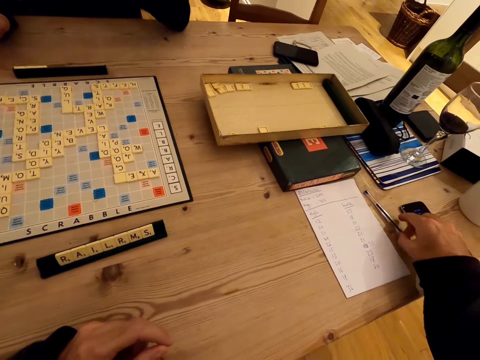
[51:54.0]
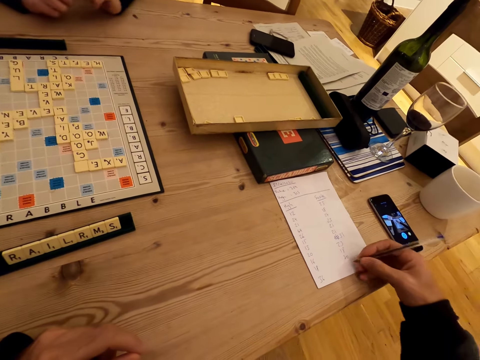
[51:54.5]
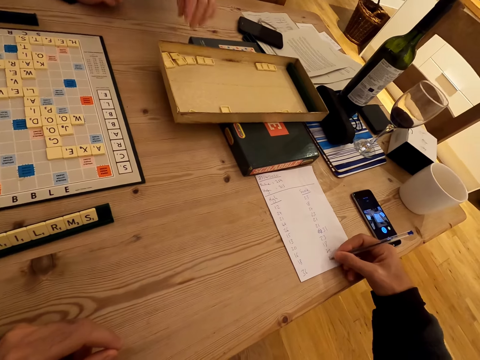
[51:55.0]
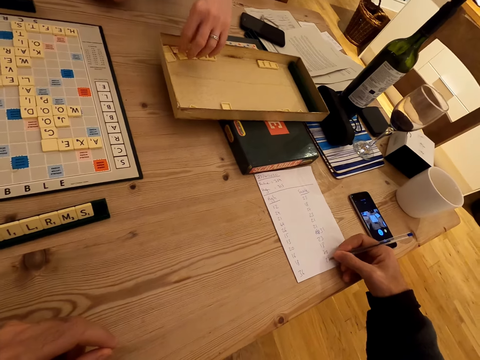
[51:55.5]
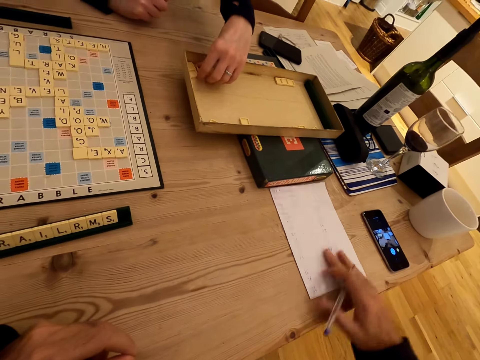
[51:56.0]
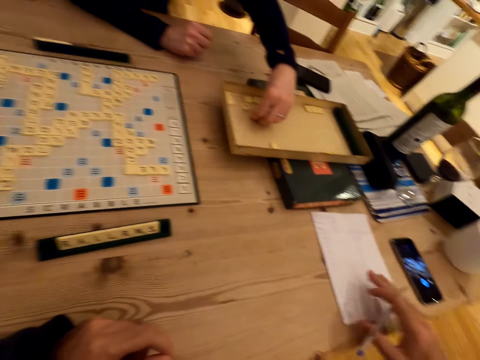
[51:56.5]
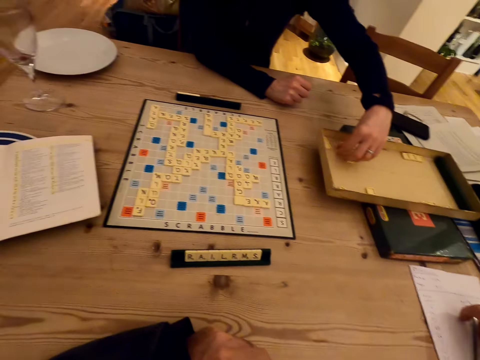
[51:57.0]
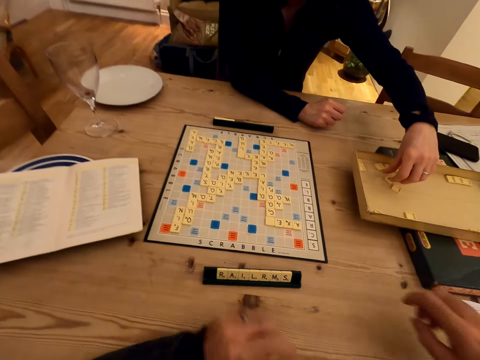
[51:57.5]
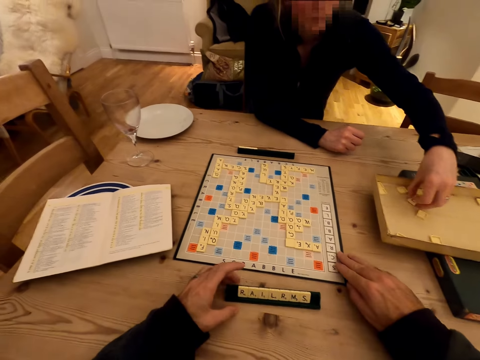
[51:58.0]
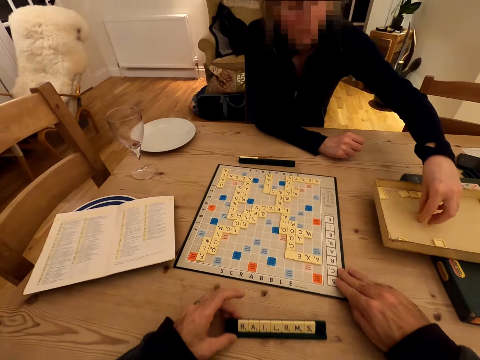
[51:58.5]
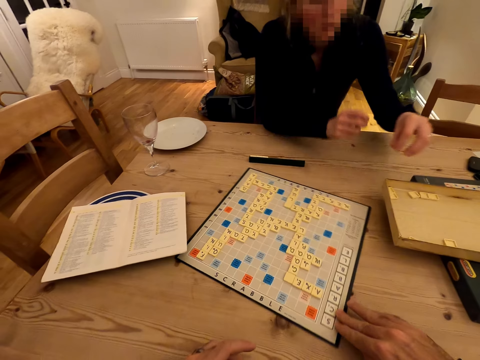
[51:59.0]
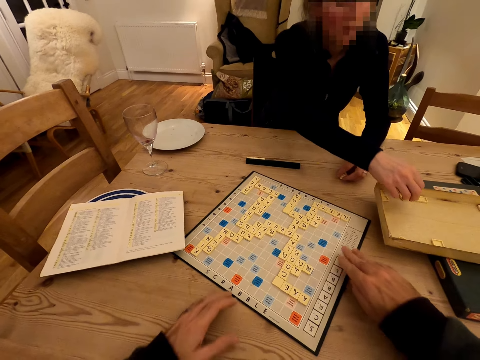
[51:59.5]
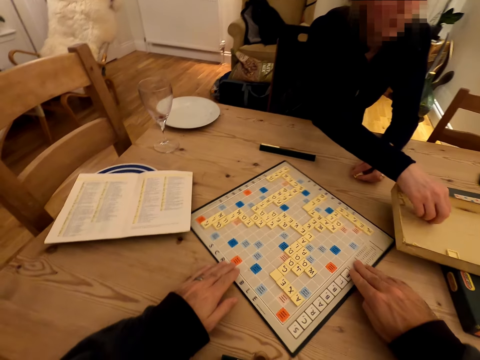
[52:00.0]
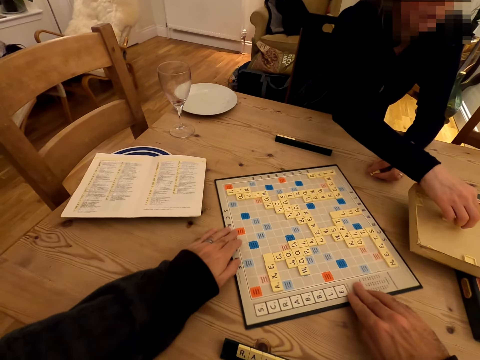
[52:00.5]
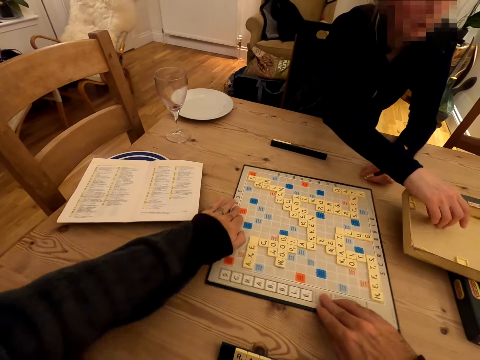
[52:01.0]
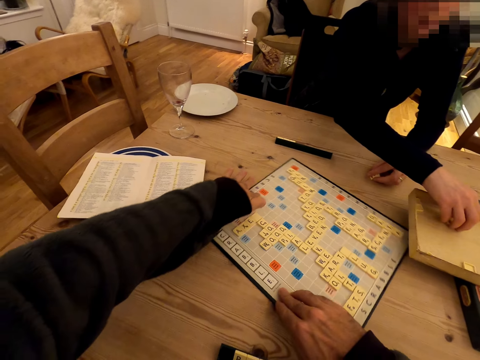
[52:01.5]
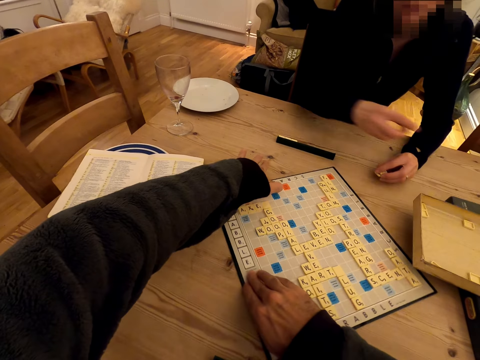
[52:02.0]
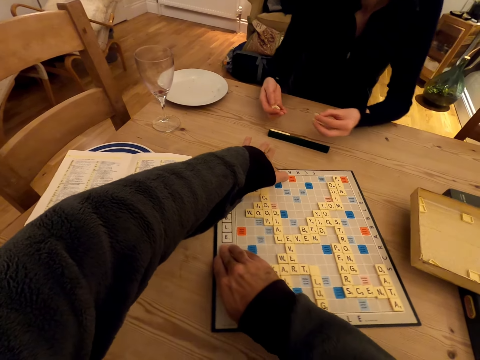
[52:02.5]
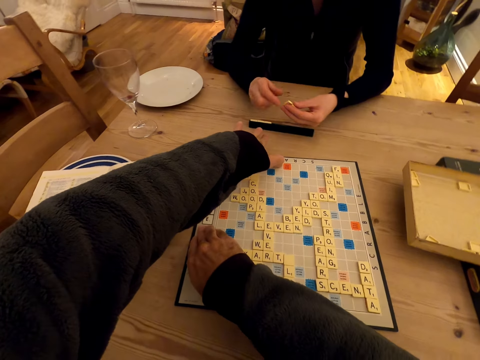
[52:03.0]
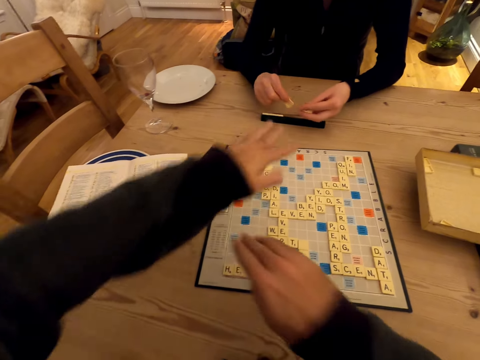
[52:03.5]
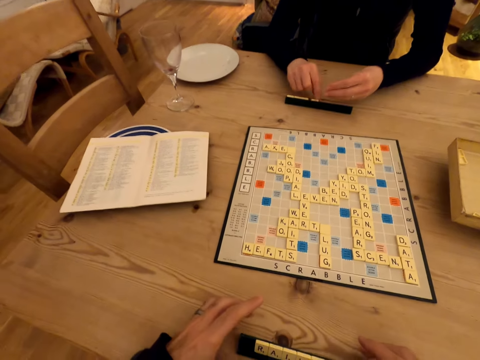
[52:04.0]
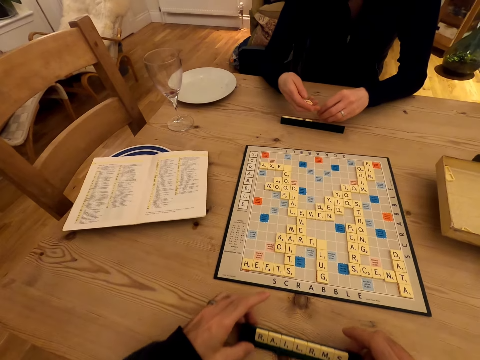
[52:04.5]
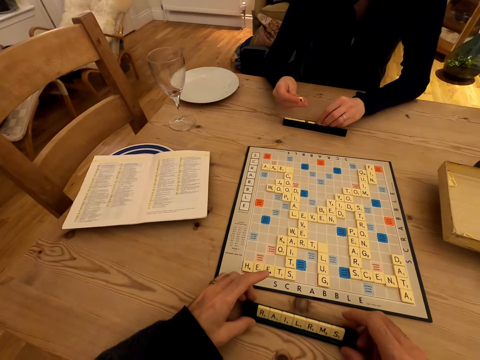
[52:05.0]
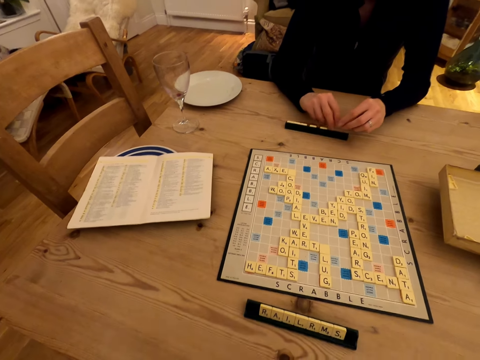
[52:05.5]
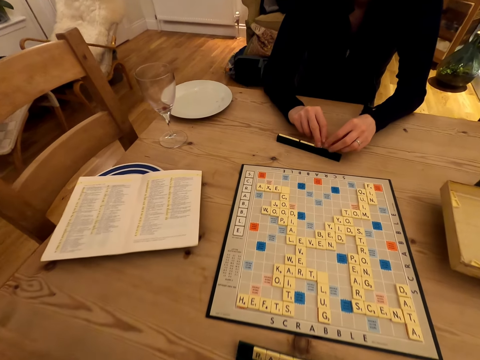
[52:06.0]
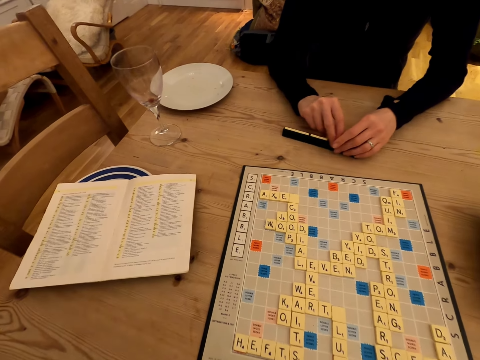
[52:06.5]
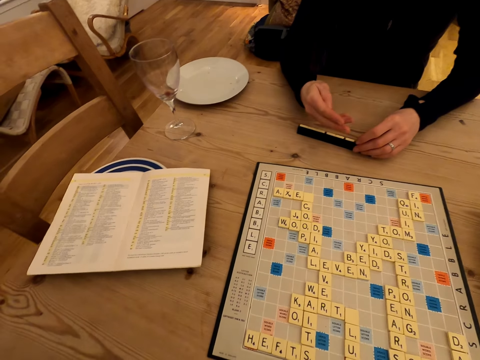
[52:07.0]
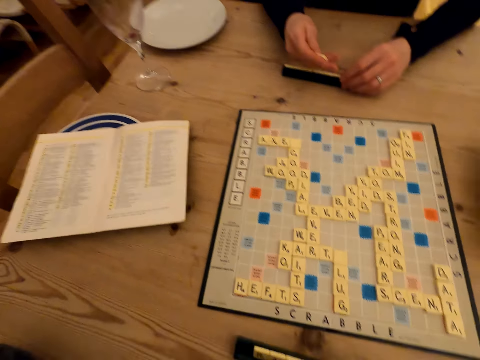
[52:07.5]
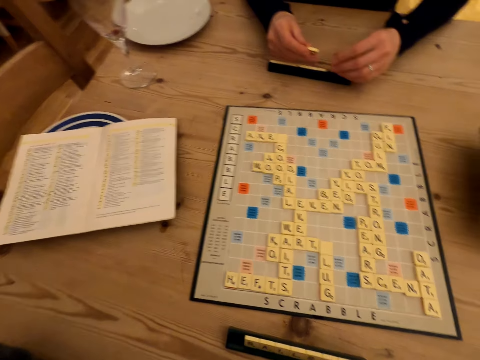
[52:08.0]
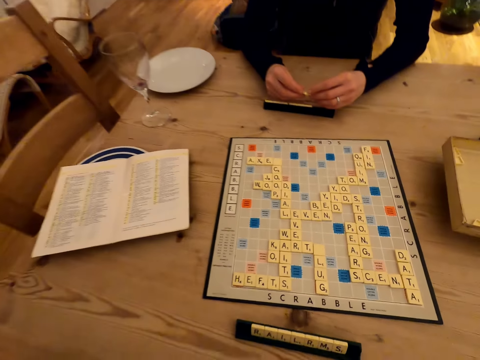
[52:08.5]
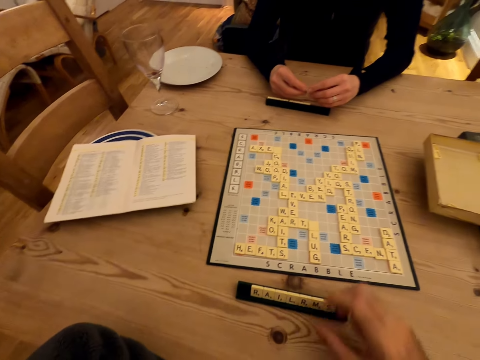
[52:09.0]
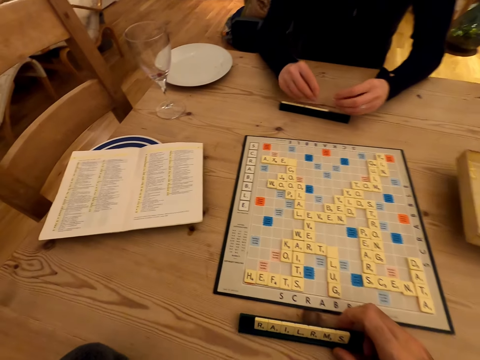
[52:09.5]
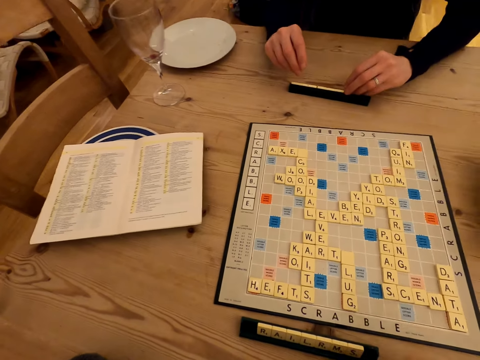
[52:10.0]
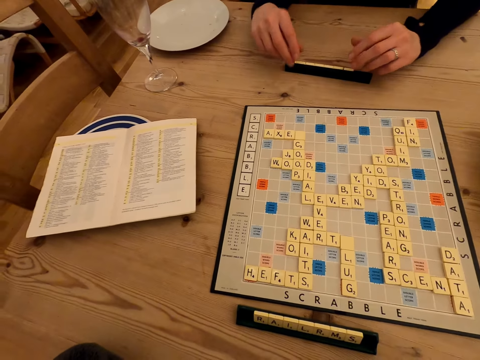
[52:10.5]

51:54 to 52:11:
A man writes down. The camera wearer writes on a paper. A woman picks letters in a box. The camera wearer puts the pen down and moves scrabble words. The man moves the scrabble board. The camera wearer rotates the scrabble board. The woman rearranges letters in the scrabble rack. The man moves the scrabble words. The camera wearer moves the scrabble rack. They move the scrabble words. The woman rearranges letters in the scrabble rack. The camera wearer moves the scrabble rack.

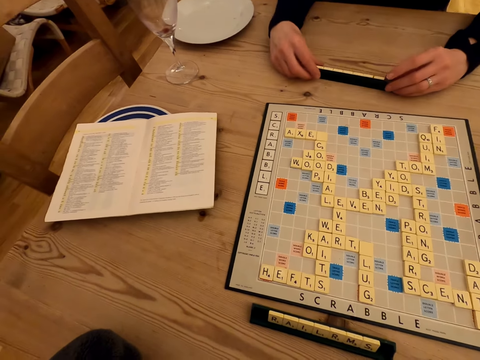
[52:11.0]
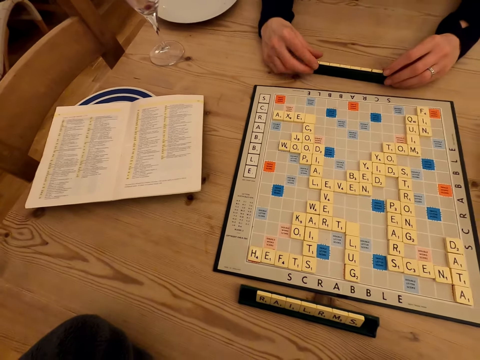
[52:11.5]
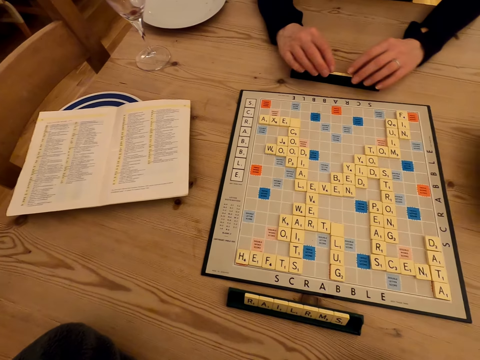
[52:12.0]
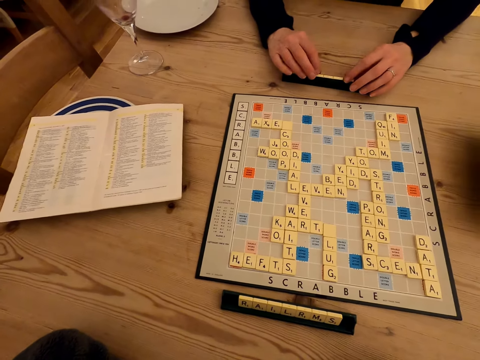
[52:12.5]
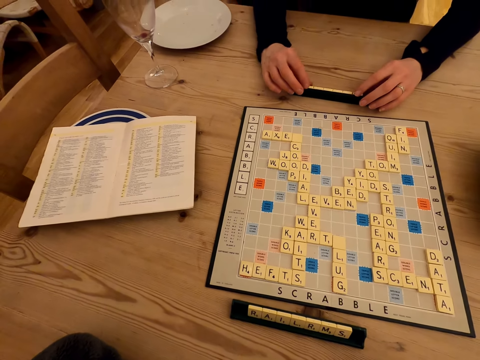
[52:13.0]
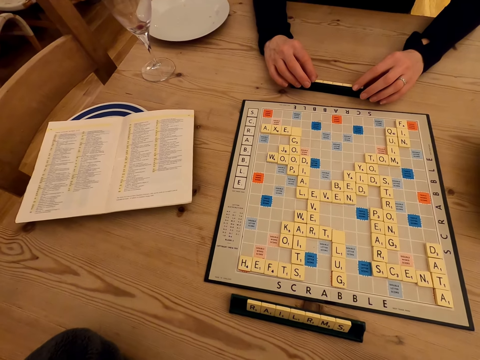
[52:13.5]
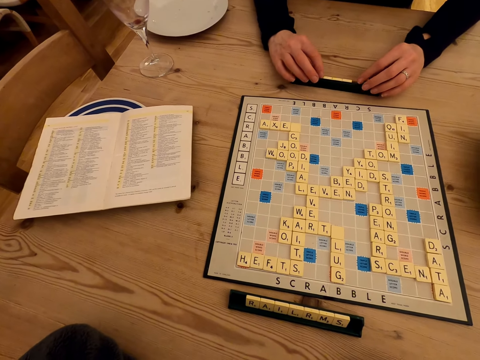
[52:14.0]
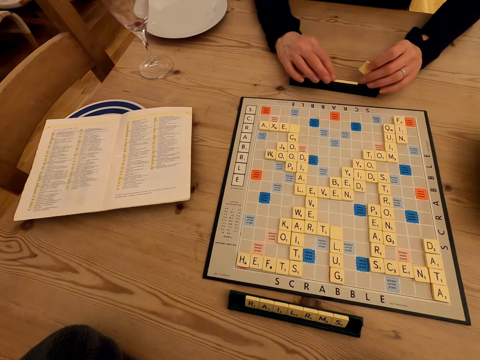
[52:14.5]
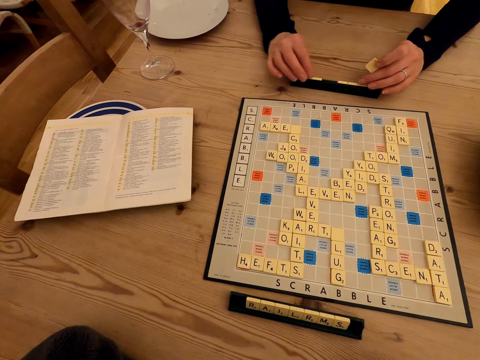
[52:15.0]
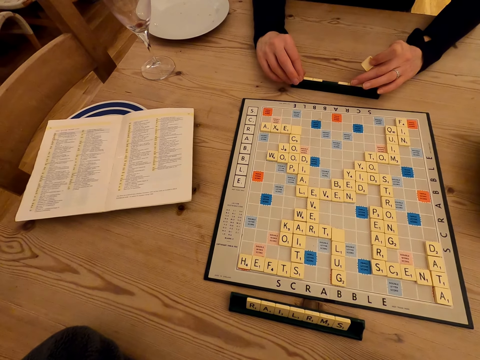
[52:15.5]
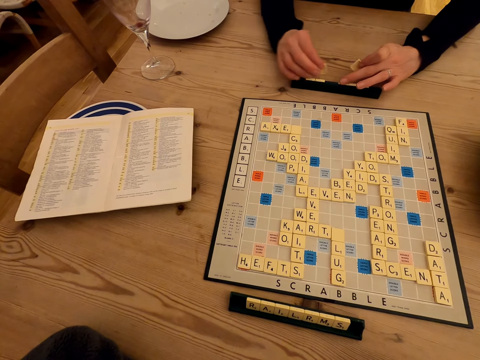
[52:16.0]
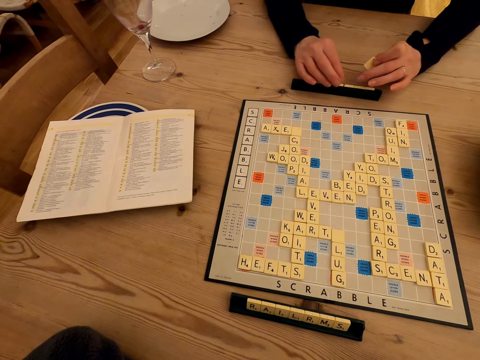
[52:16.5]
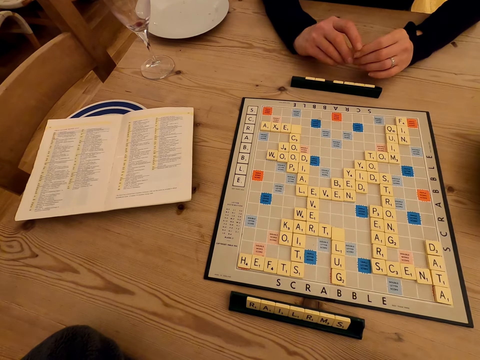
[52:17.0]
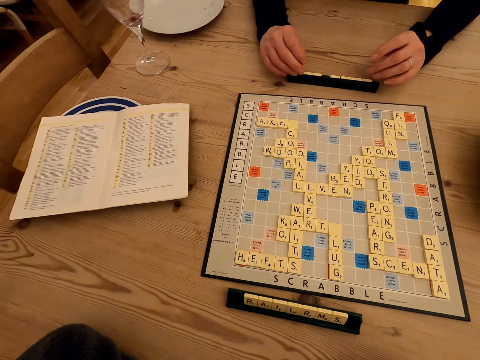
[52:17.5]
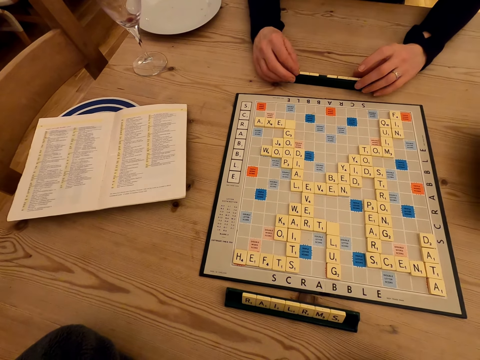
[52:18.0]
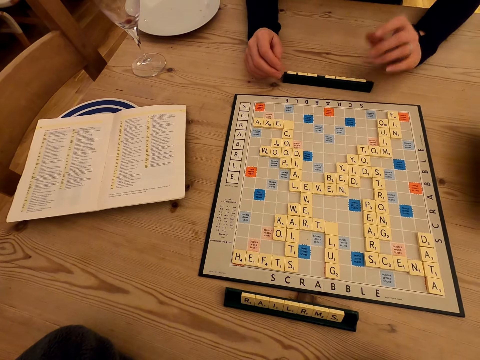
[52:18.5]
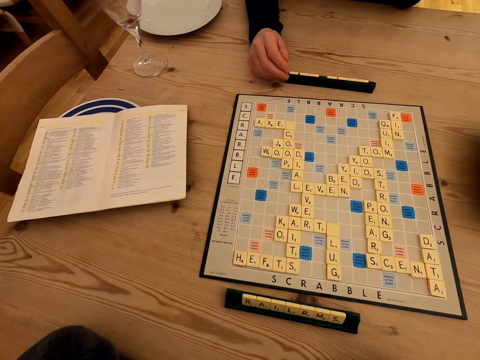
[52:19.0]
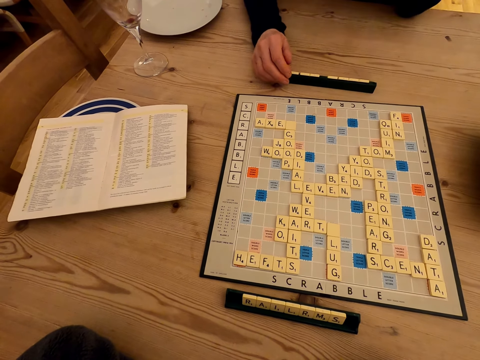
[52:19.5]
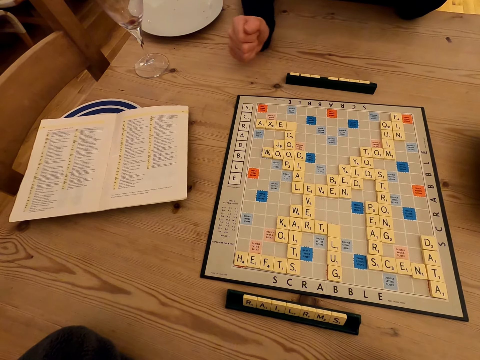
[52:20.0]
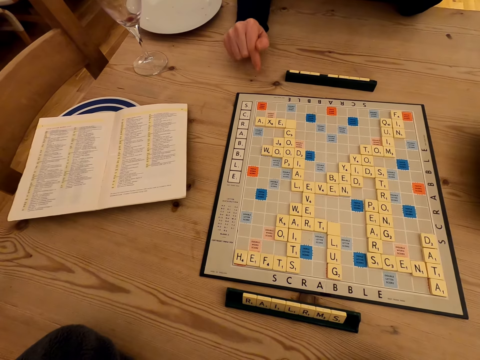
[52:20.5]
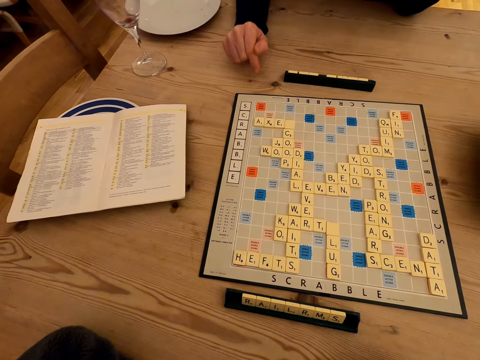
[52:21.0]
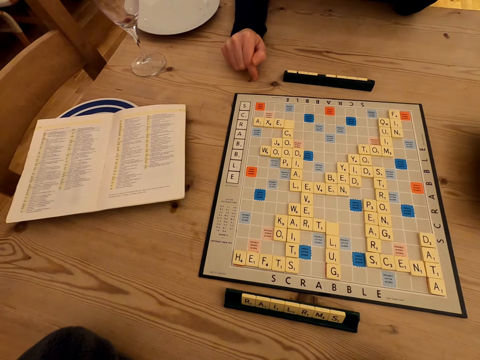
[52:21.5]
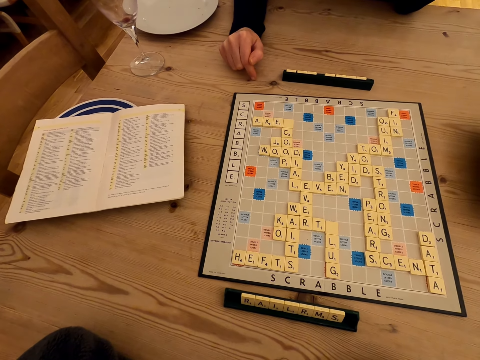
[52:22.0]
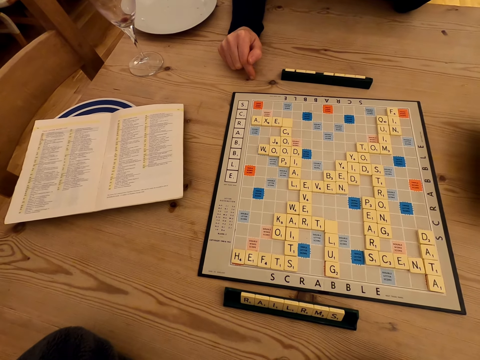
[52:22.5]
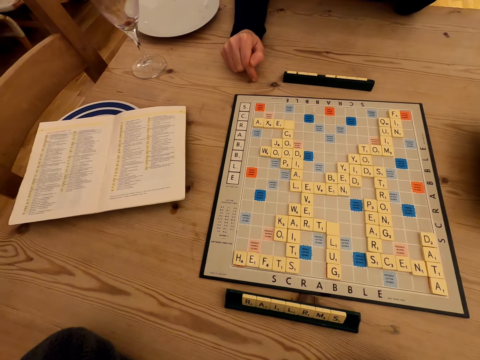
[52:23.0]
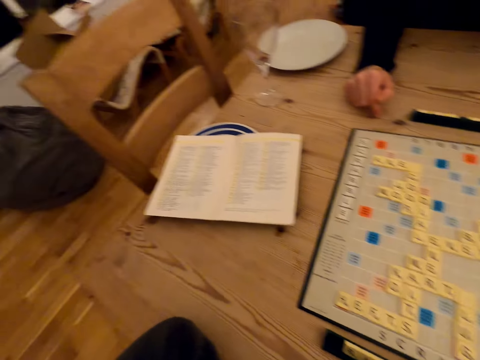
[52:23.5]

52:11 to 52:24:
A woman moves the scrabble rack. The camera wearer taps the table. The woman taps the table with a finger. The camera wearer looks at the scrabble board.
